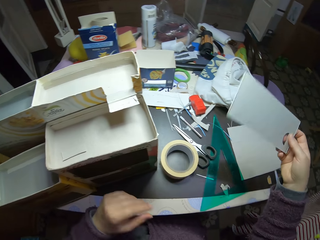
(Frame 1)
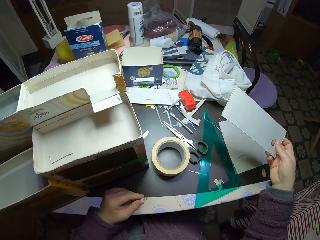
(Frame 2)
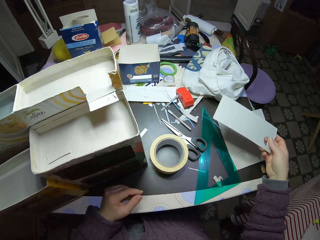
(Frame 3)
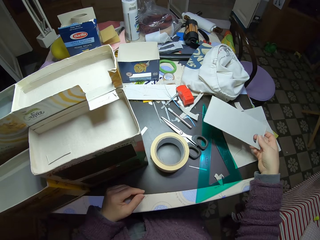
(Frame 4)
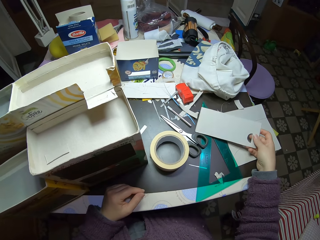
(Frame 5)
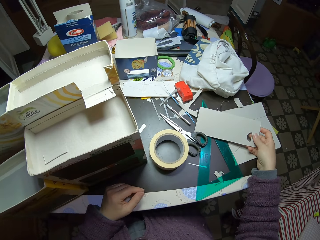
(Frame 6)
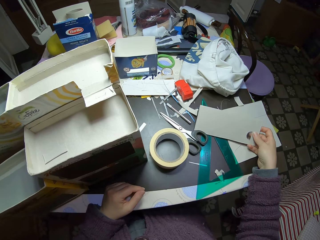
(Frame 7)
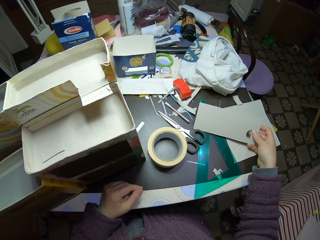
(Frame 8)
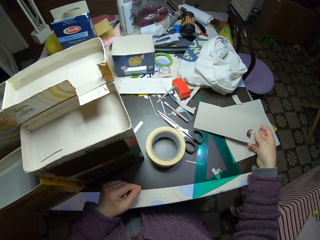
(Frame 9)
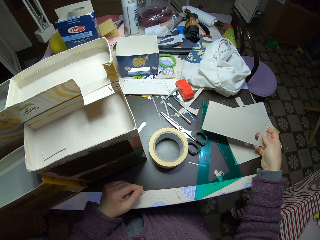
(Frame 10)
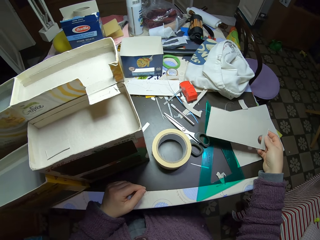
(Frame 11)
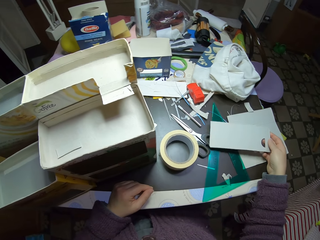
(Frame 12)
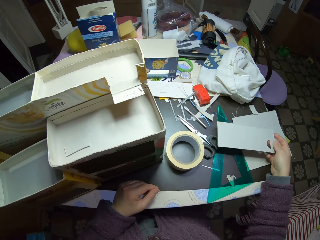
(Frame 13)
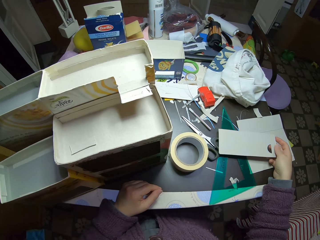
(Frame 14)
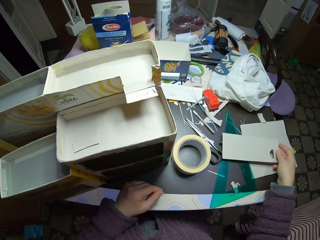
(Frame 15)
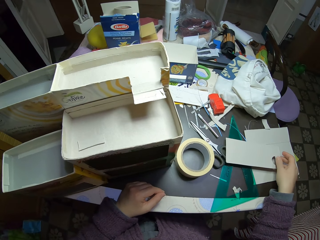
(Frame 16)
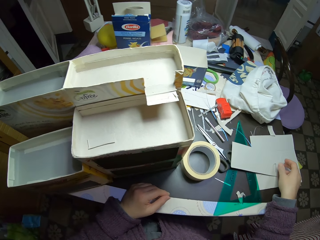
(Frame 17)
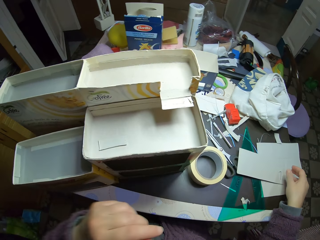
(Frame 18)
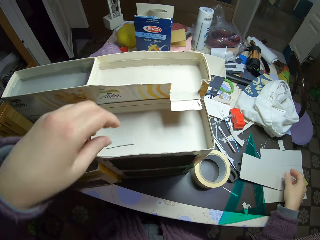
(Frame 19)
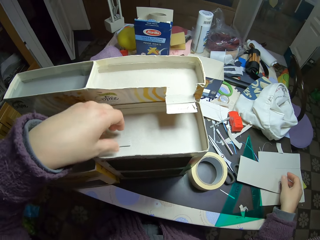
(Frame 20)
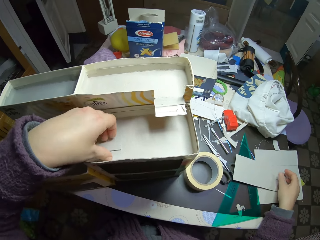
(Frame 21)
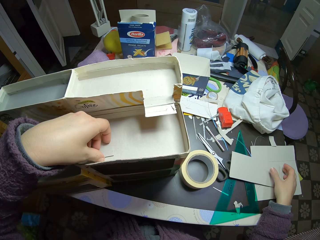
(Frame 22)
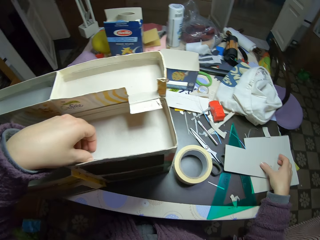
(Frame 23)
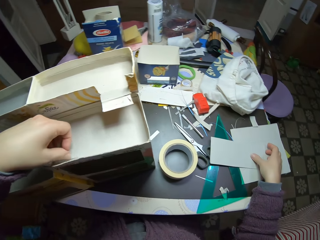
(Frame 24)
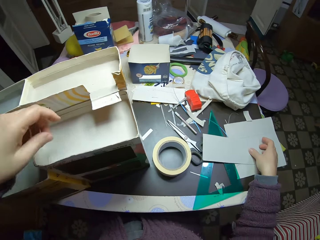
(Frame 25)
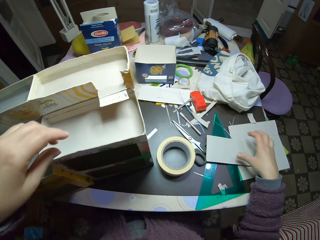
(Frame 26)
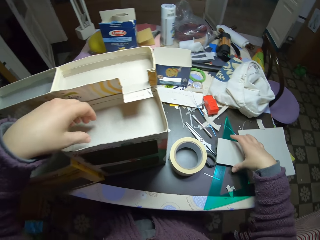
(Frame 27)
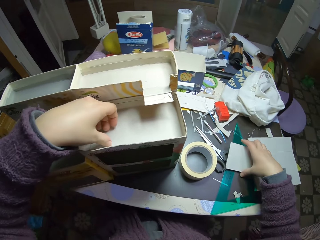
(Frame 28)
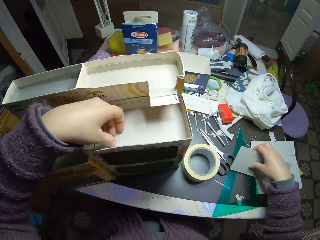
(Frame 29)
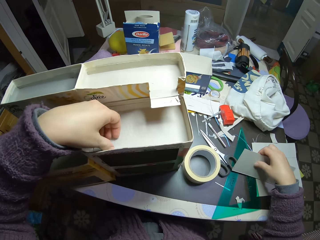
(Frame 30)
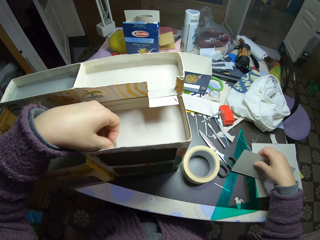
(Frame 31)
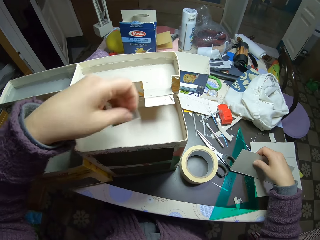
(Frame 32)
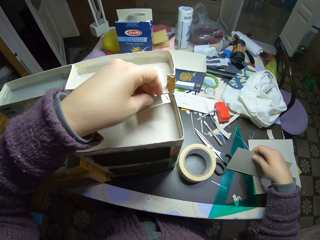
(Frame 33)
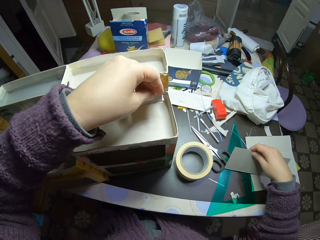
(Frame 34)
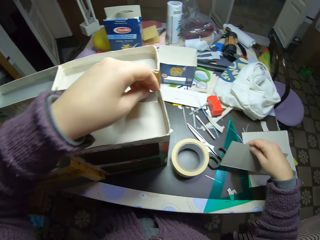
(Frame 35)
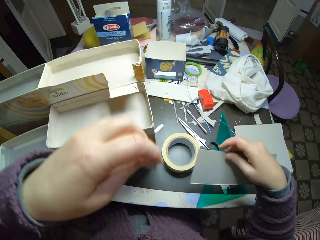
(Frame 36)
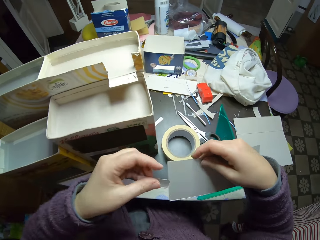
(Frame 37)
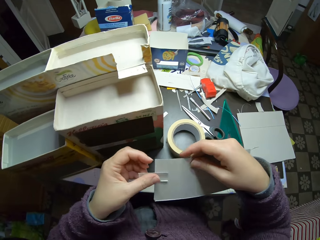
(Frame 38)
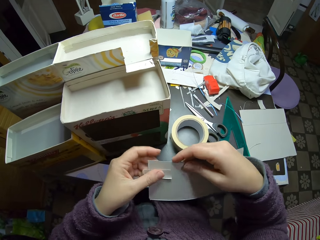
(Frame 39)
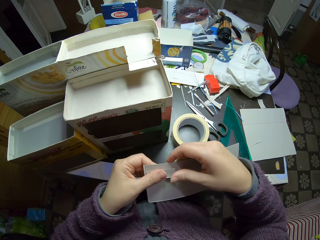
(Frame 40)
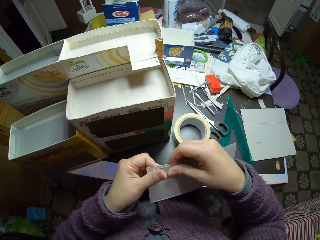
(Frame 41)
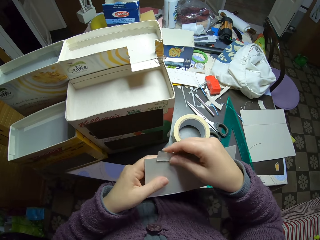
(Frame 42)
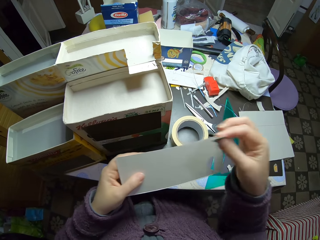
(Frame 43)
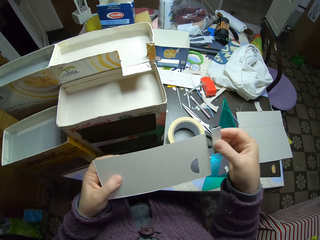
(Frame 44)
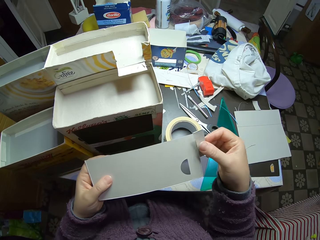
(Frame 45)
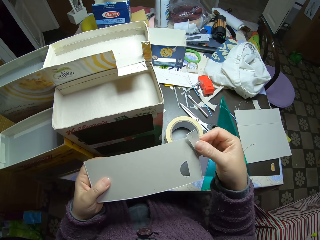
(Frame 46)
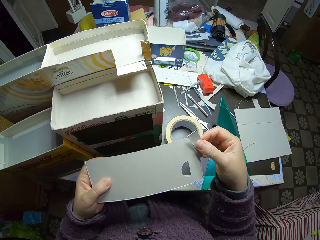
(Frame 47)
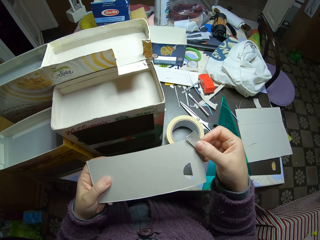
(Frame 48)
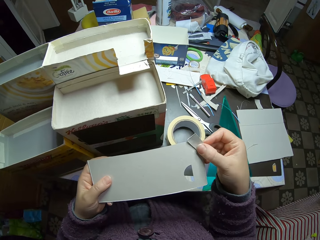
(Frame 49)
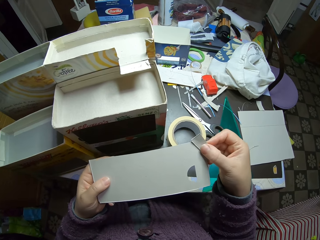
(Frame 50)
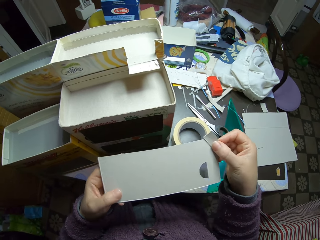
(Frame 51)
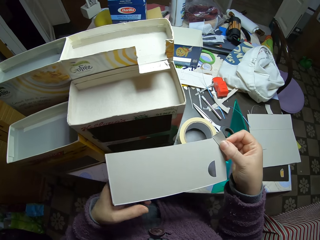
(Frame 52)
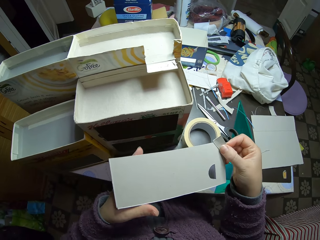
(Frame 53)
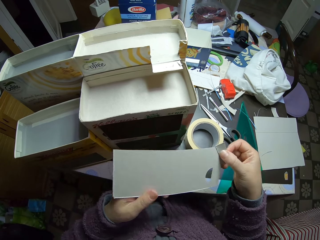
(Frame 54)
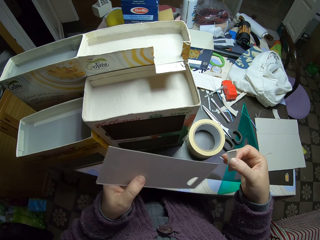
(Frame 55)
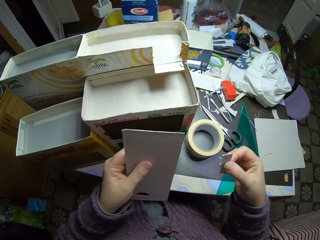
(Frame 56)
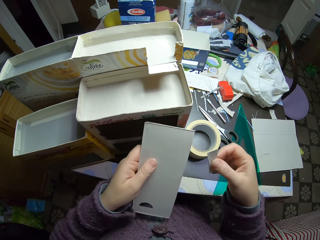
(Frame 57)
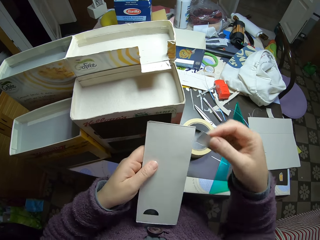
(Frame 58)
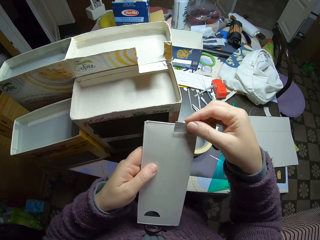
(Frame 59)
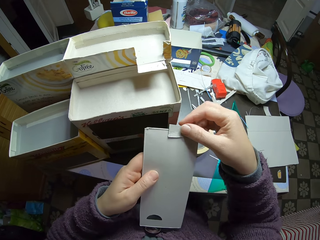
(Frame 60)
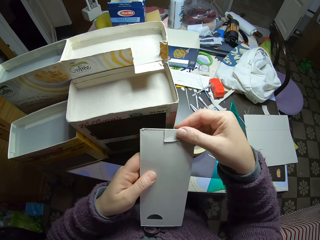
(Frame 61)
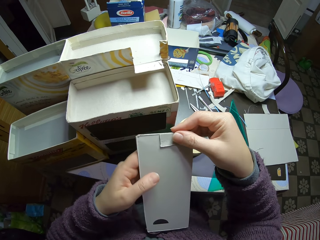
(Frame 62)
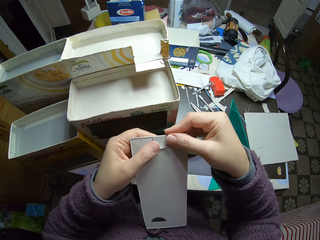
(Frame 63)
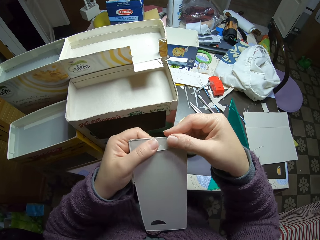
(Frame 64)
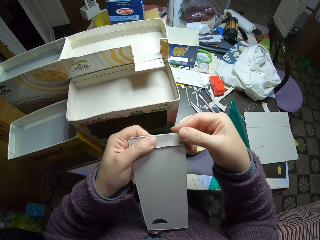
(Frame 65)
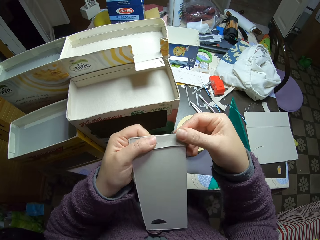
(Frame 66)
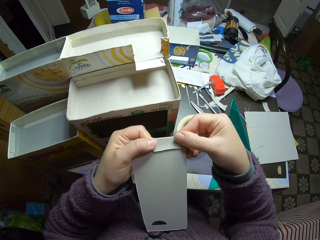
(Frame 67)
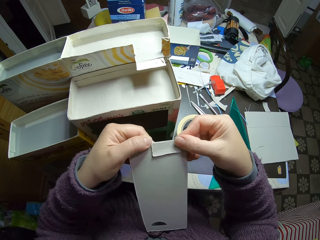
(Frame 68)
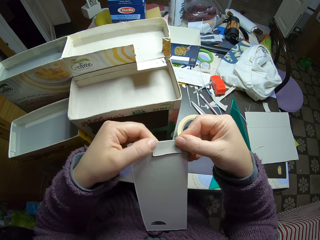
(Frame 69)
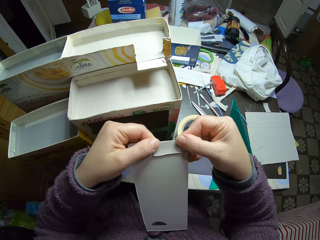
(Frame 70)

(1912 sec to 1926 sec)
The camera wearer moves the hand. He puts down the piece of carton with his right hand. He moves the paper and looks around. He picks up a small piece of carton on the carton box with his left hand. He puts the paper on the table, touches the paper, and picks up the paper. He picks up another piece of carton or model piece on the table with his right hand. He puts the model piece on the paper. He puts the small piece of carton in his right hand on the one in his left. He passes the model piece to the right hand and puts the model piece on the paper. He looks at the paper, turns the paper, puts the model piece on the paper, and touches the paper.

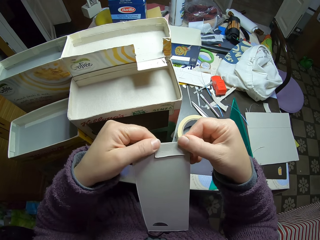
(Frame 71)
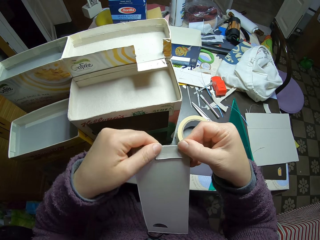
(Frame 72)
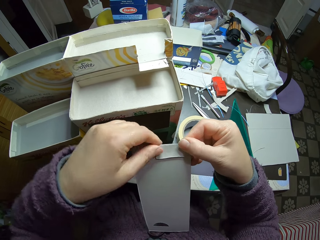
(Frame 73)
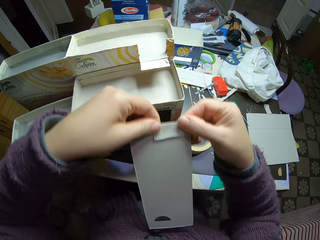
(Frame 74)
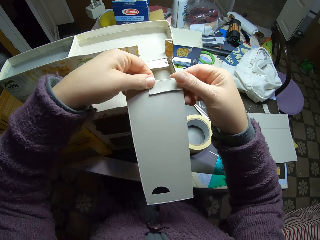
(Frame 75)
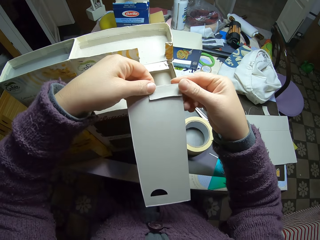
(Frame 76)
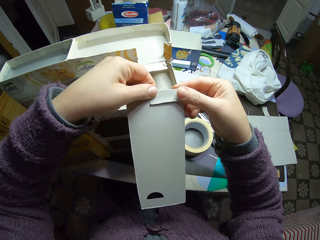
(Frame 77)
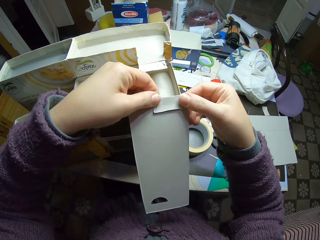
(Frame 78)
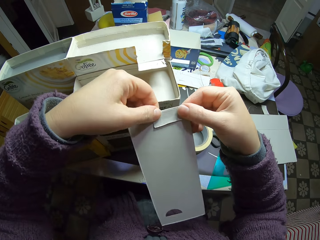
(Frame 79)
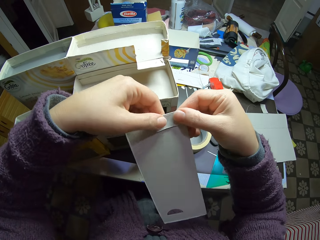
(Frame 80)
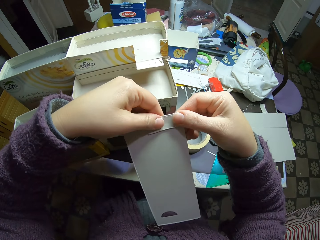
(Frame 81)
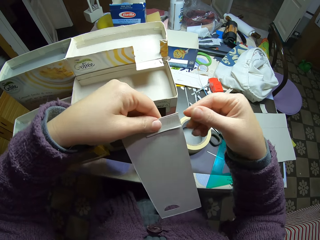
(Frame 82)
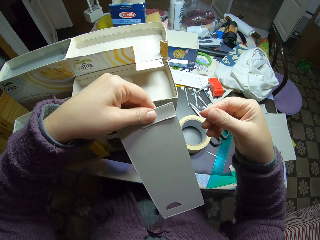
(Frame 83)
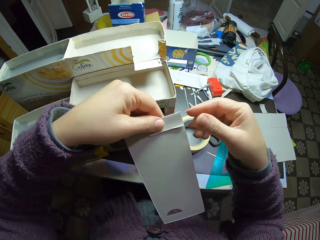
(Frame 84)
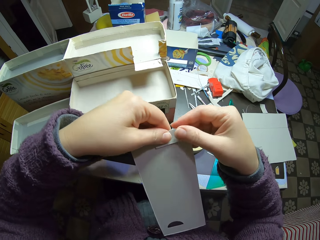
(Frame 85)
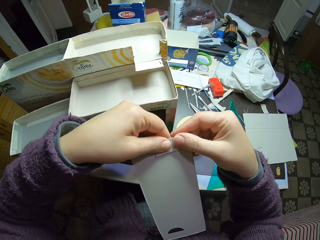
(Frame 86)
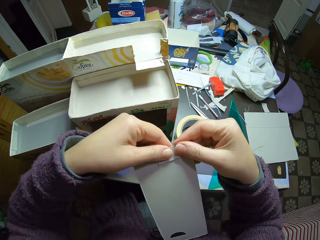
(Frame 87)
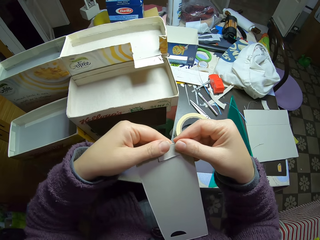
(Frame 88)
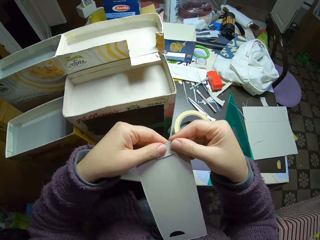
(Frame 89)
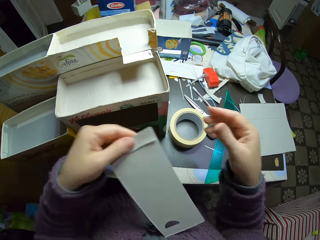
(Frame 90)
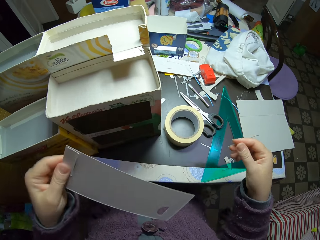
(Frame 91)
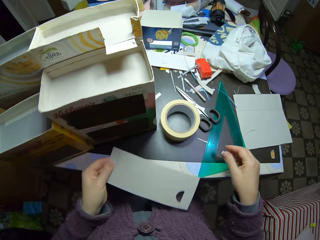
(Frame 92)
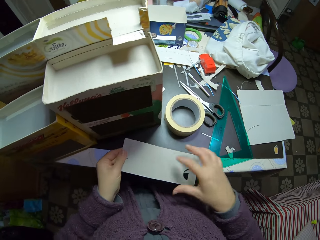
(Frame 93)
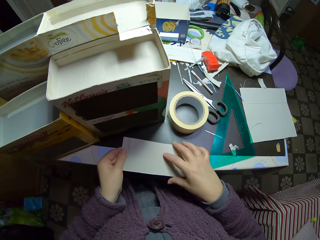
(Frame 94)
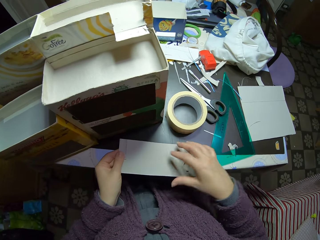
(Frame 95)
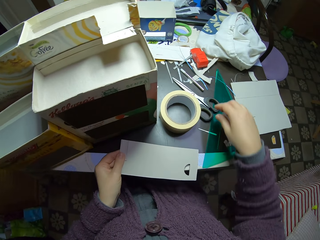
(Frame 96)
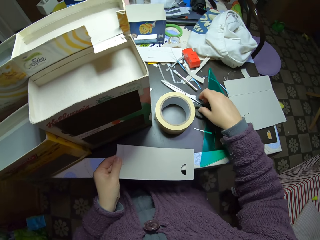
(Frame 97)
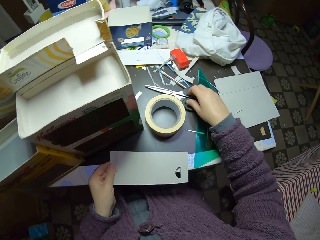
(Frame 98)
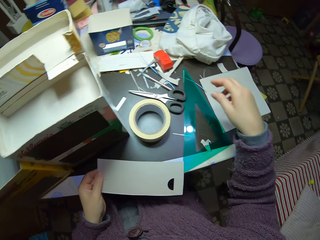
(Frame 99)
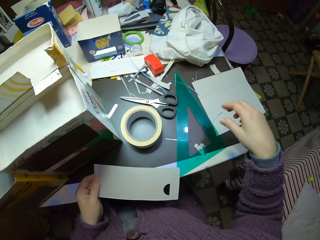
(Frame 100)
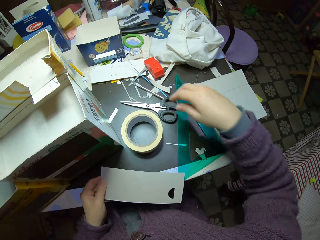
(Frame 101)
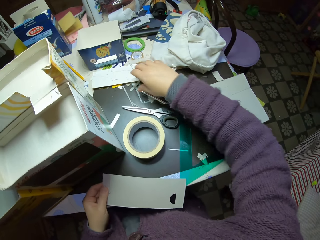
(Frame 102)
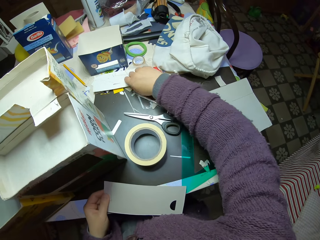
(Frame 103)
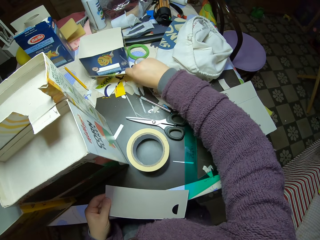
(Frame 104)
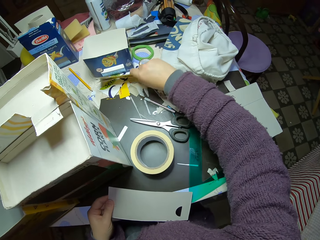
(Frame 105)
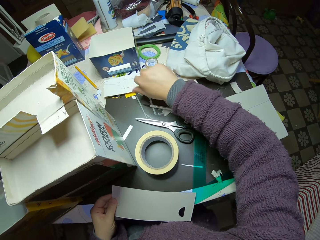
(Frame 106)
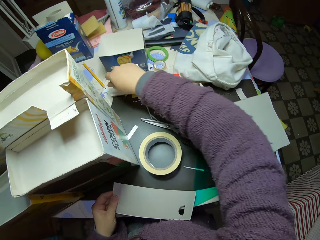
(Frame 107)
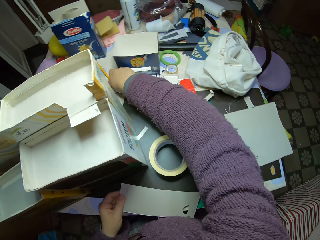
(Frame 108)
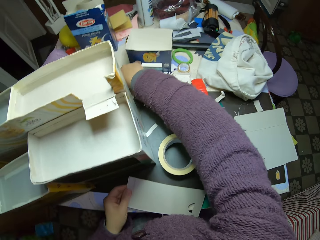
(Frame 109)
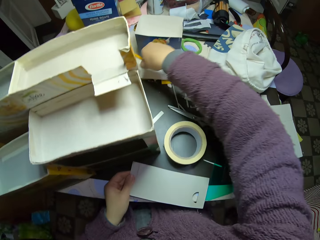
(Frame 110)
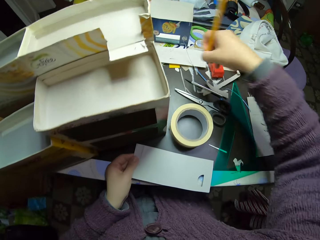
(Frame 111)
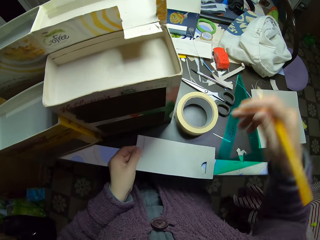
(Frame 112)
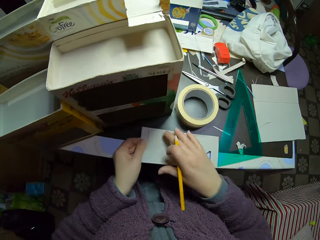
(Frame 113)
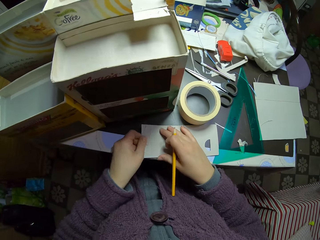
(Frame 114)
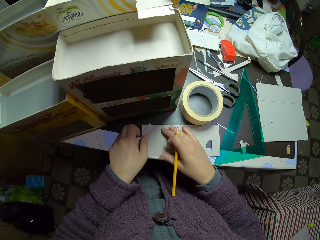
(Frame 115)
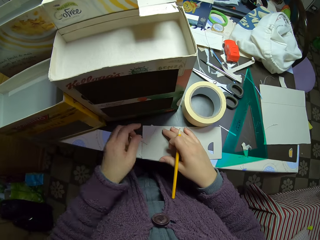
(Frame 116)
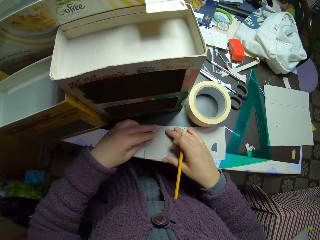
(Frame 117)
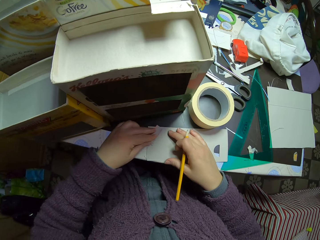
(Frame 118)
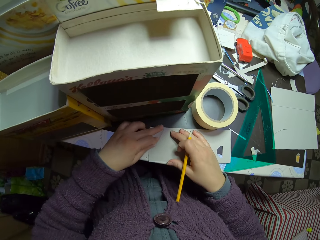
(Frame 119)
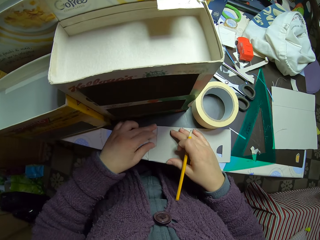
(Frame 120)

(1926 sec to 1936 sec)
The camera wearer passes the paper to the left hand, touches the paper, and passes the paper to the left hand. They put the paper on the table. They drop down the piece of carton. They touch the paper, move the scissors, and move the paper. They pick up a yellow pencil on the table. They touch the paper.
